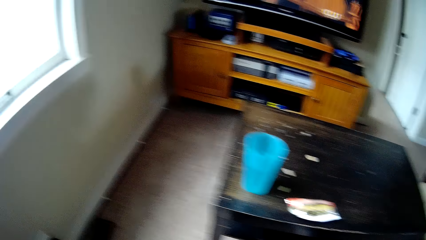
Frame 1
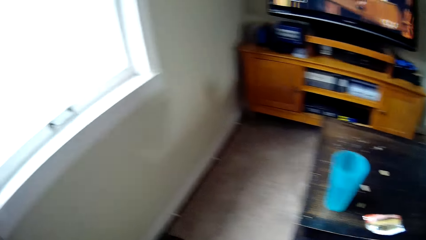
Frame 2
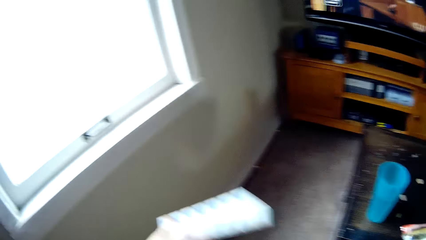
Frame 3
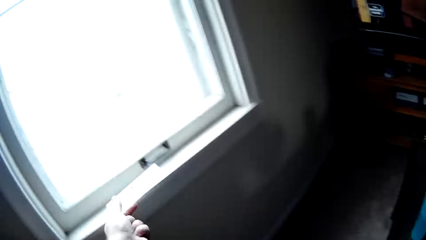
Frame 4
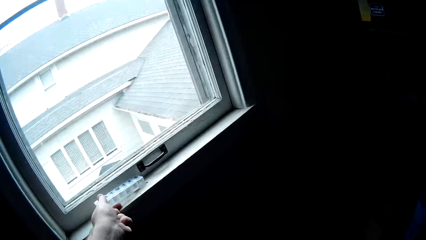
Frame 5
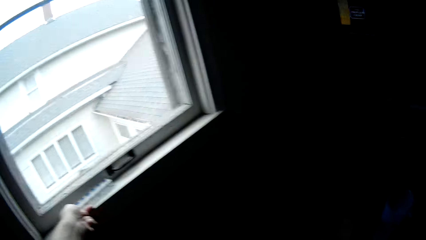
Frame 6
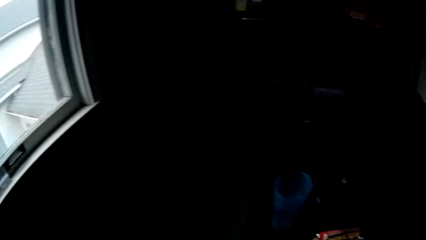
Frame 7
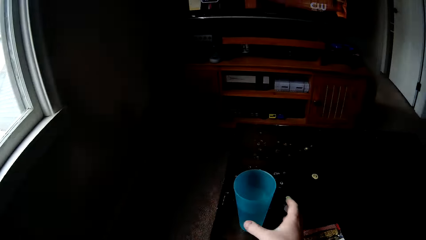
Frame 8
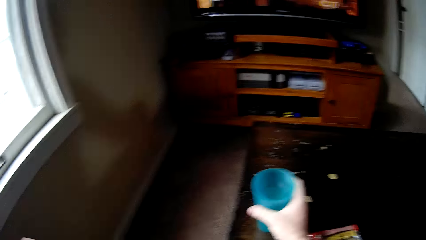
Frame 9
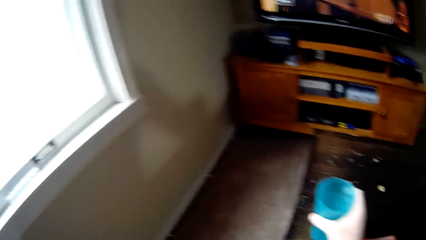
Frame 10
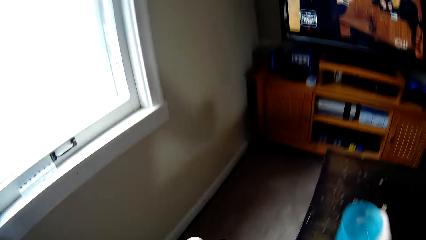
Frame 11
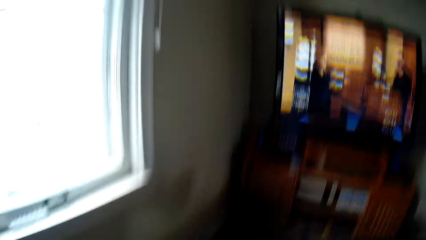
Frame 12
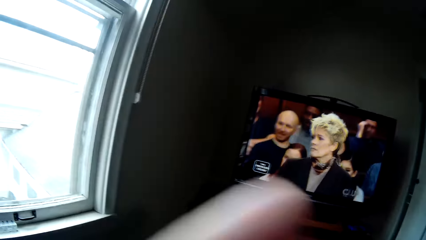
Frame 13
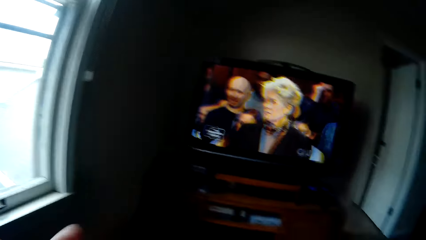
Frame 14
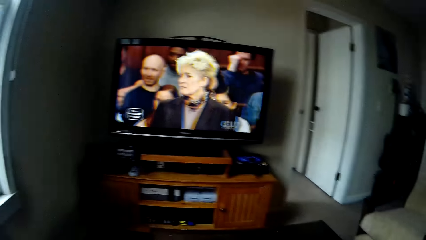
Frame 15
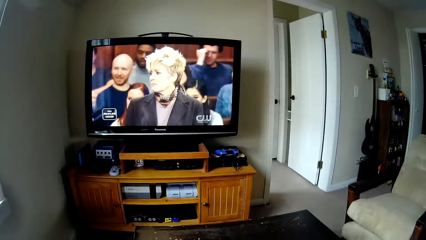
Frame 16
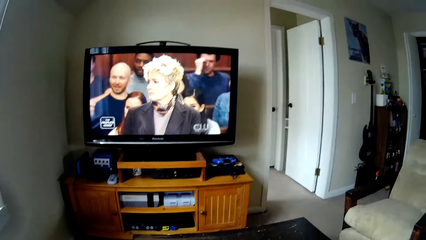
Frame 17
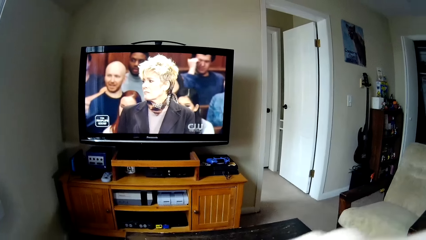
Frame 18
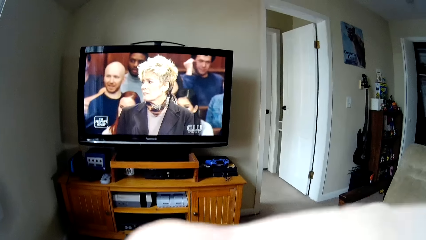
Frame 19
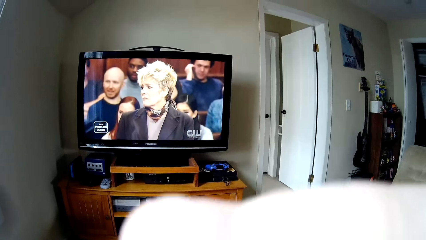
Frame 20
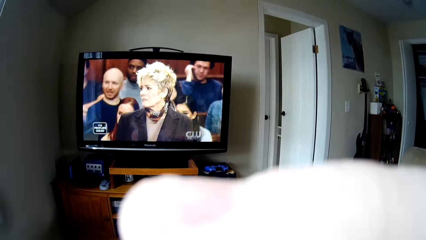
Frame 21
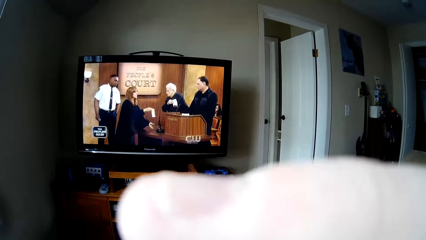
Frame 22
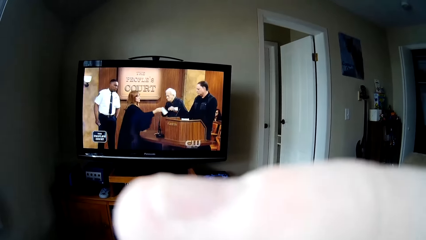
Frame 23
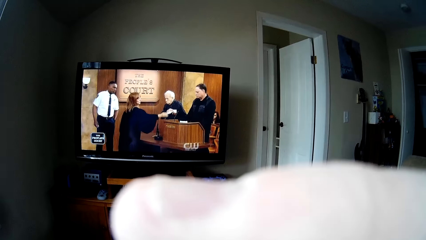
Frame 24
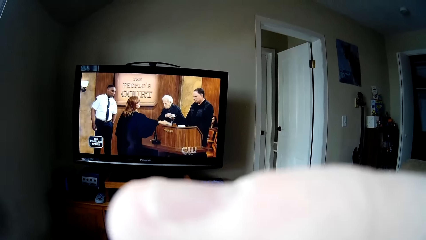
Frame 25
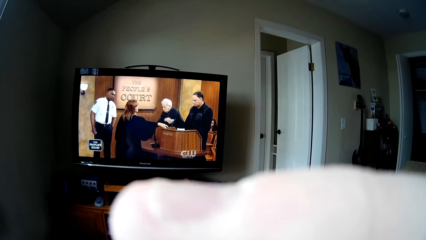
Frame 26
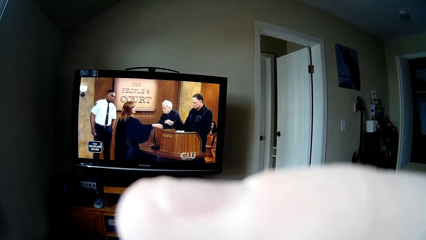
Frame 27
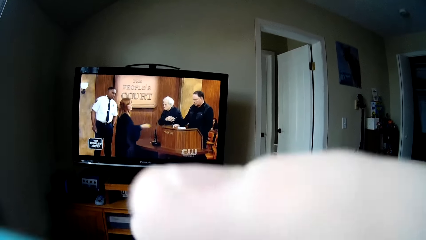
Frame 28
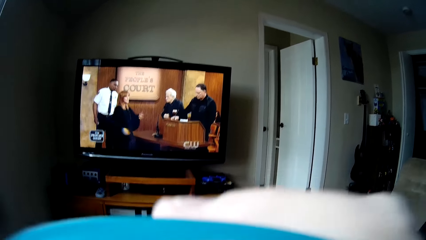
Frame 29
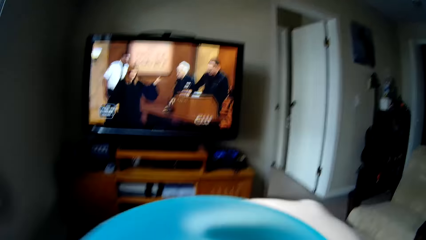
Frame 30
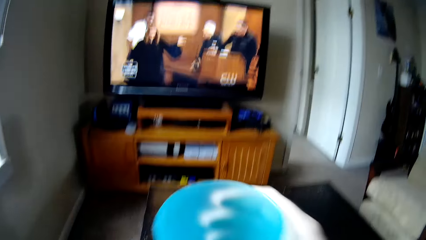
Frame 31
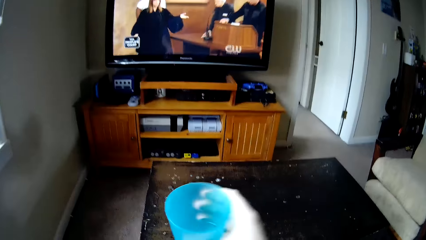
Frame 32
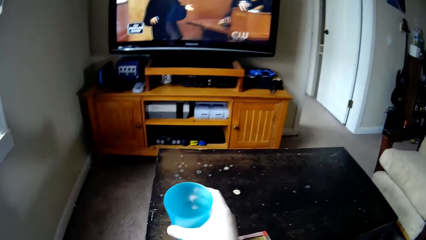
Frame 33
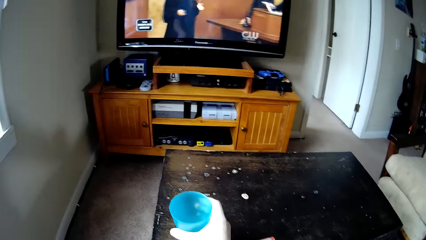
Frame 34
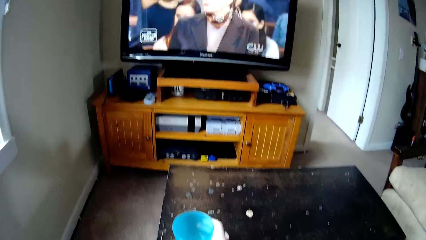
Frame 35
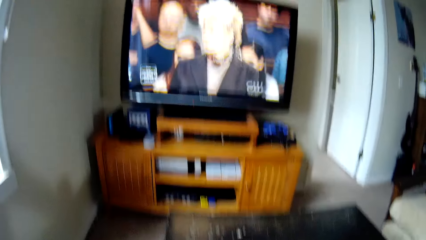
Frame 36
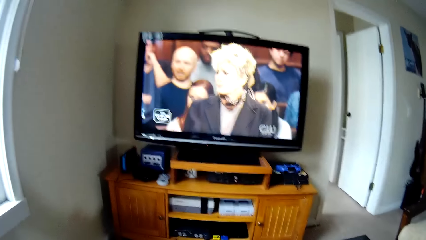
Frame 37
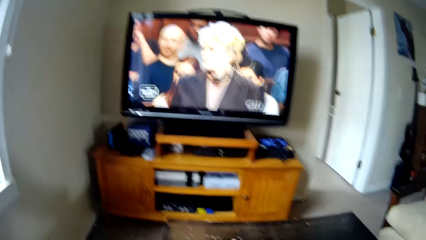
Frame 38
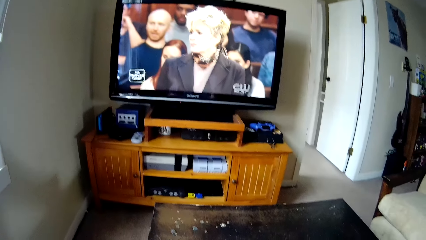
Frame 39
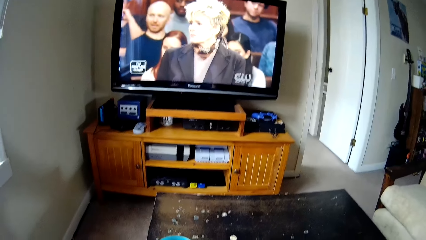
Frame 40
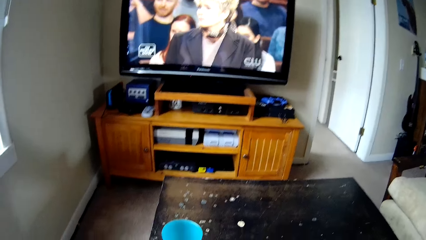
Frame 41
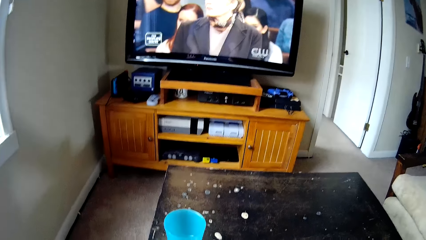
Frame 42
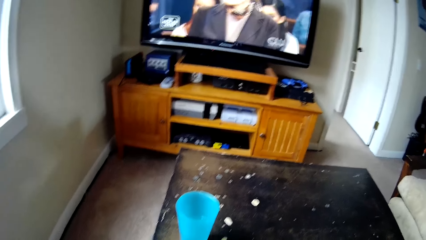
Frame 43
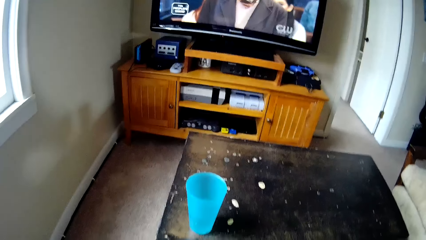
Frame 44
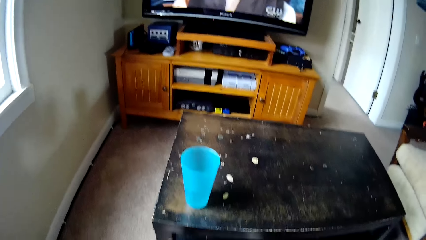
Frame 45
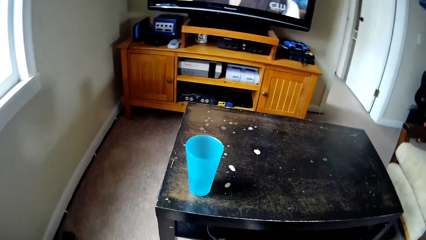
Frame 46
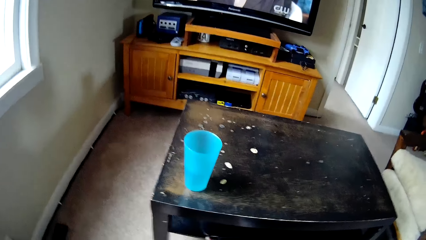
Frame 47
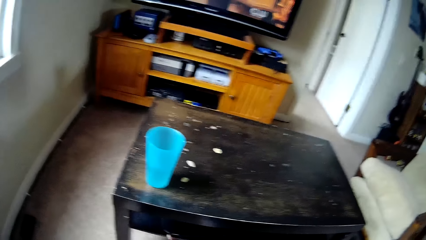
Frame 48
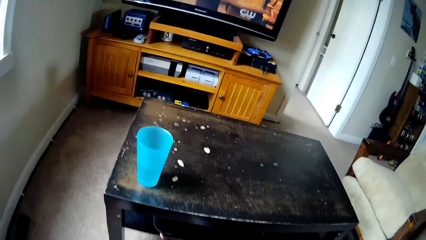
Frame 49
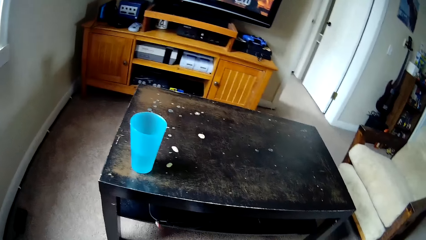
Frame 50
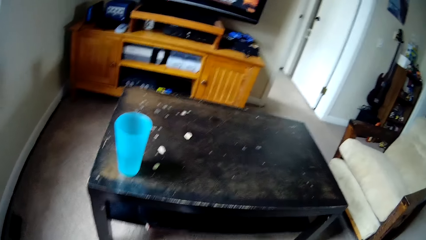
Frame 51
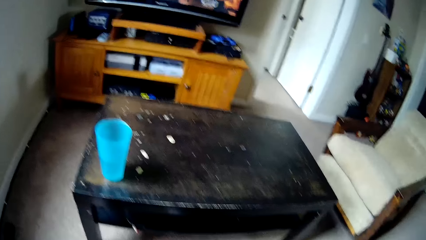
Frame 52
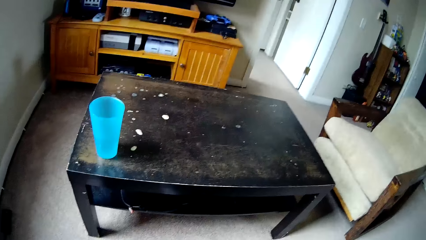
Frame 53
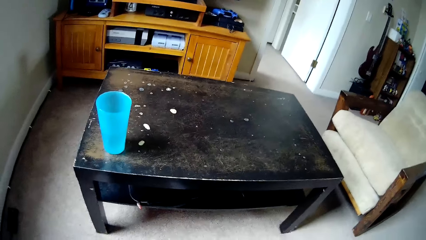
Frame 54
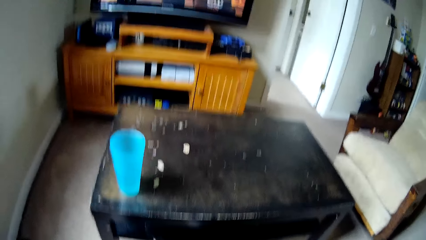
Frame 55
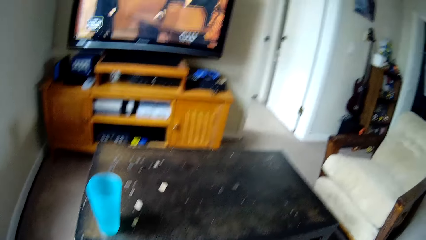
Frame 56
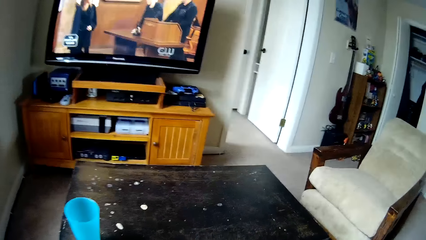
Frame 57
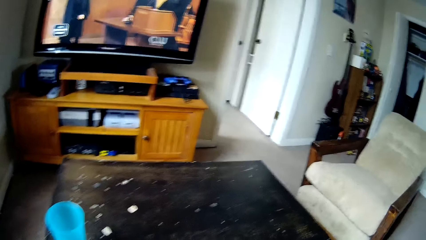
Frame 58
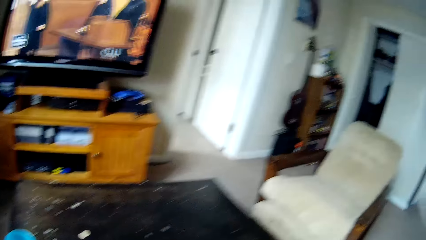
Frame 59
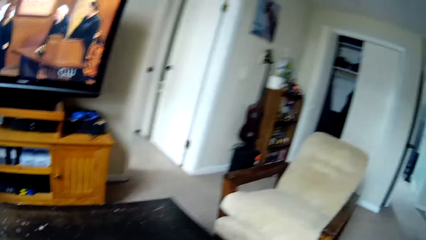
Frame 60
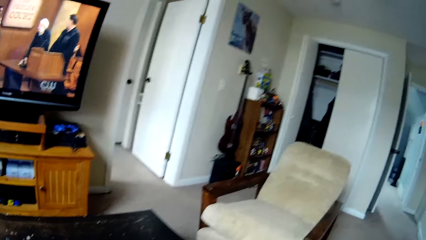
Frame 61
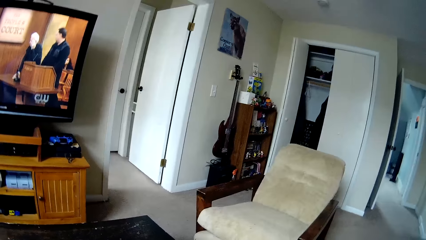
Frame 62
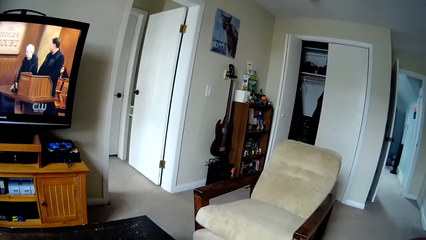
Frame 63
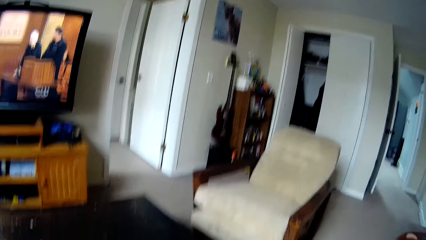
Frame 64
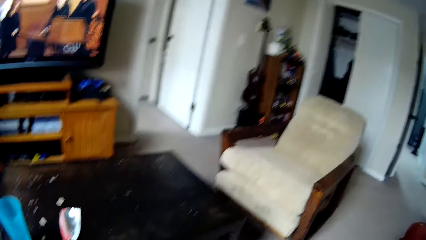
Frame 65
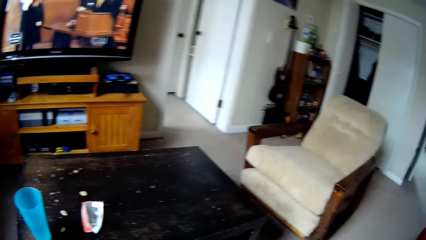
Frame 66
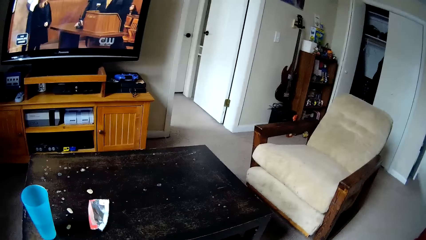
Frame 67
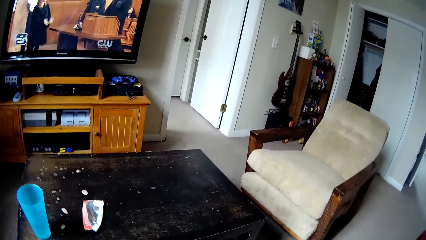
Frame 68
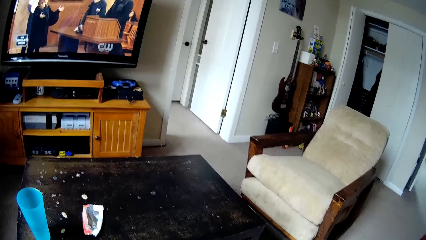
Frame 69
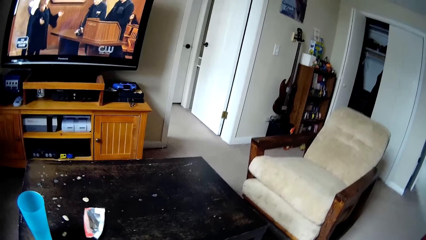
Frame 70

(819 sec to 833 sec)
The camera wearer puts the tablets on the window stool. He picks up the cup or tumbler from the table. He throws the tablet in his mouth. He sips a drink from the tumbler. He puts the cup on the table. He opens the chocolate. He turns around the room.
